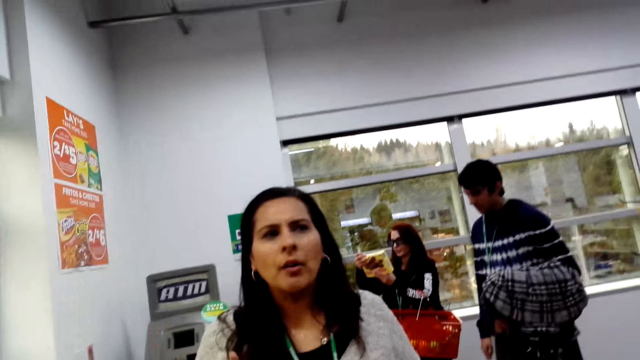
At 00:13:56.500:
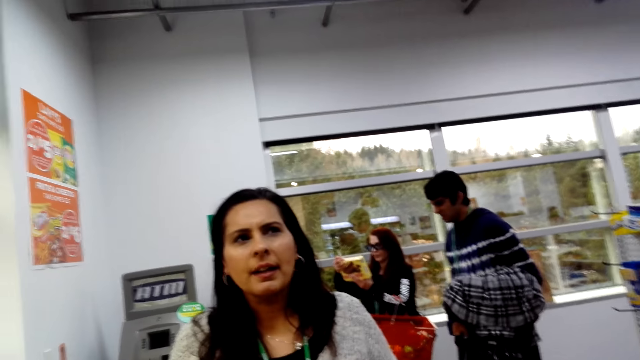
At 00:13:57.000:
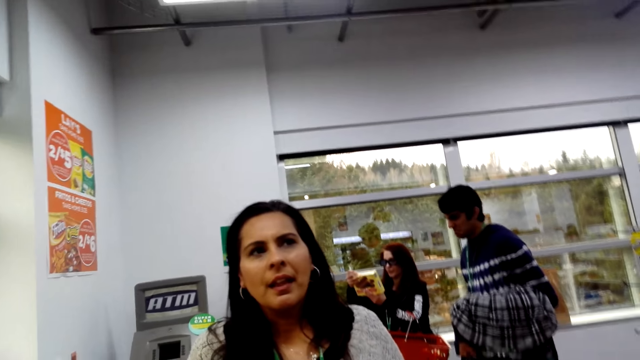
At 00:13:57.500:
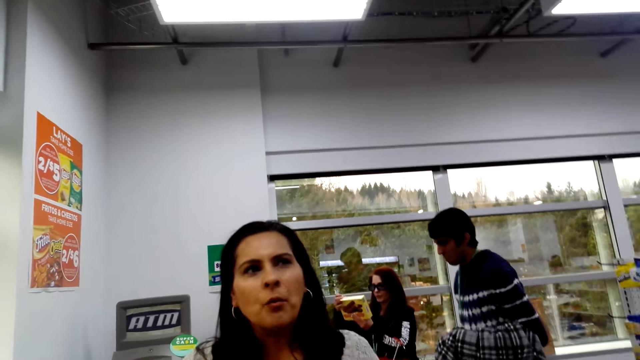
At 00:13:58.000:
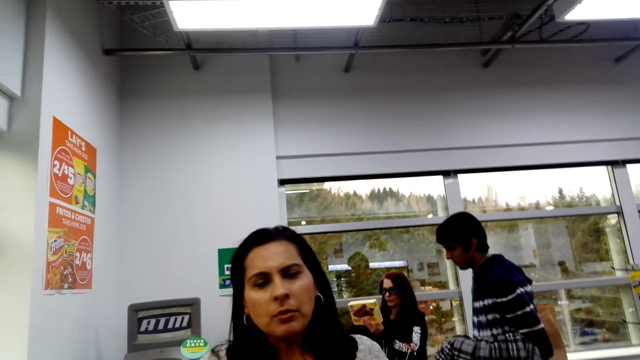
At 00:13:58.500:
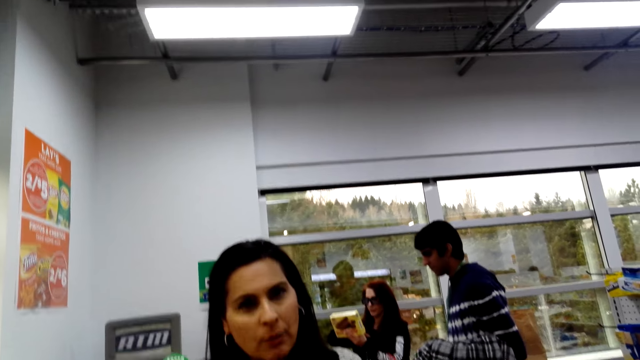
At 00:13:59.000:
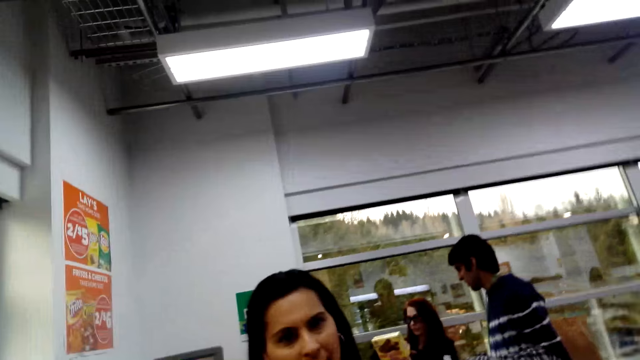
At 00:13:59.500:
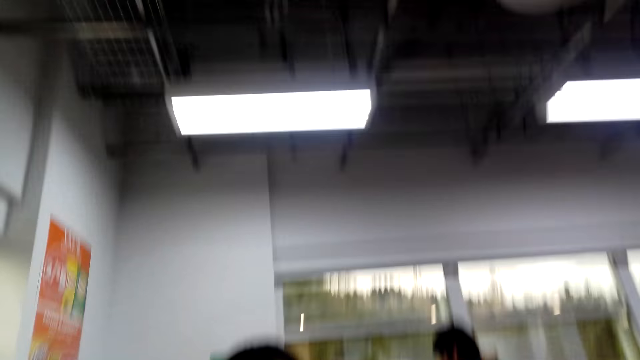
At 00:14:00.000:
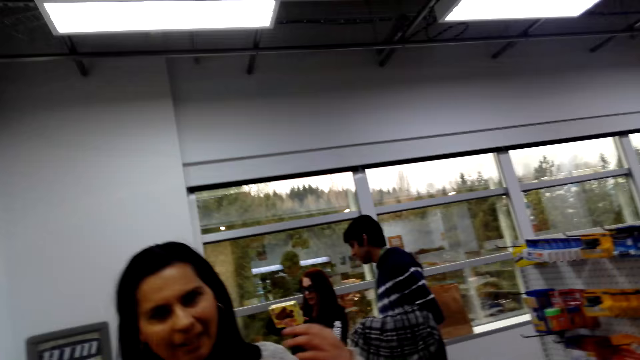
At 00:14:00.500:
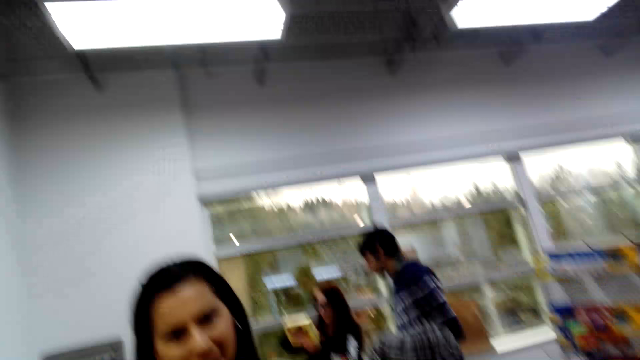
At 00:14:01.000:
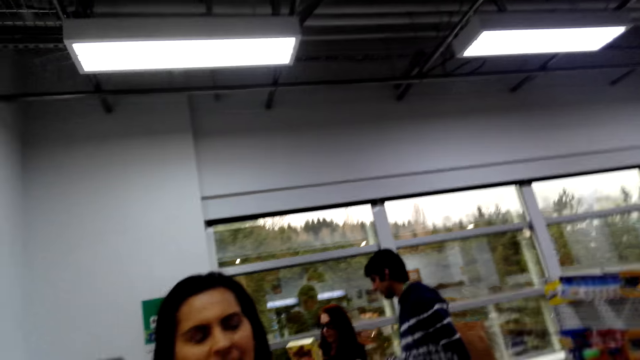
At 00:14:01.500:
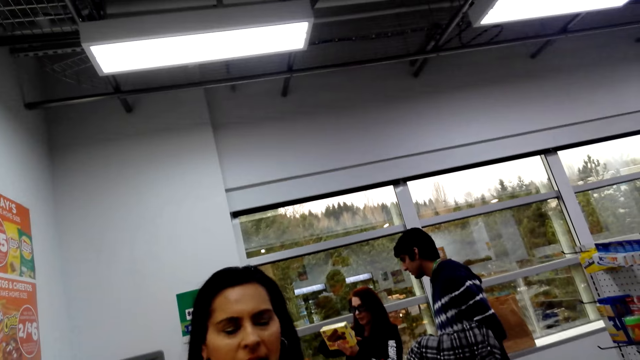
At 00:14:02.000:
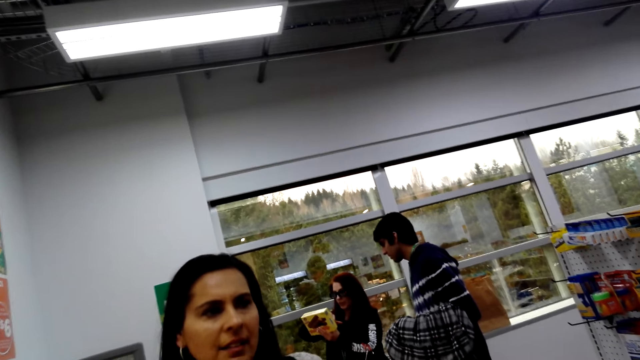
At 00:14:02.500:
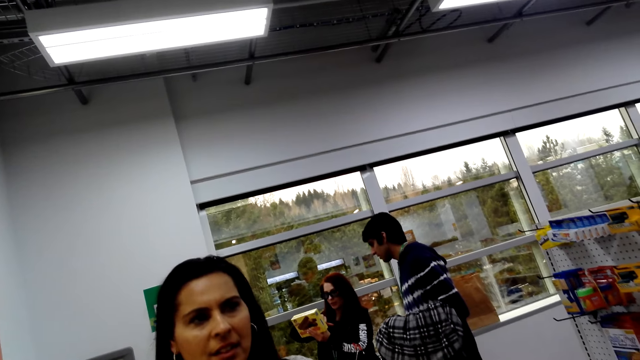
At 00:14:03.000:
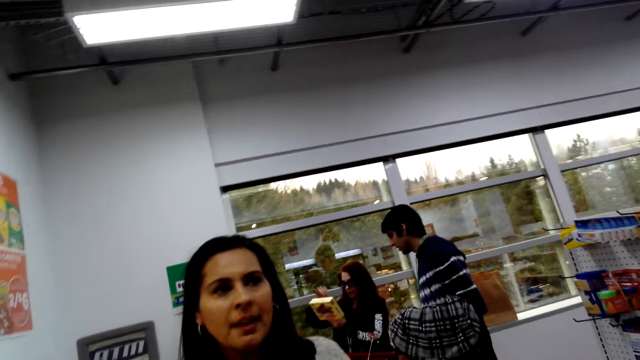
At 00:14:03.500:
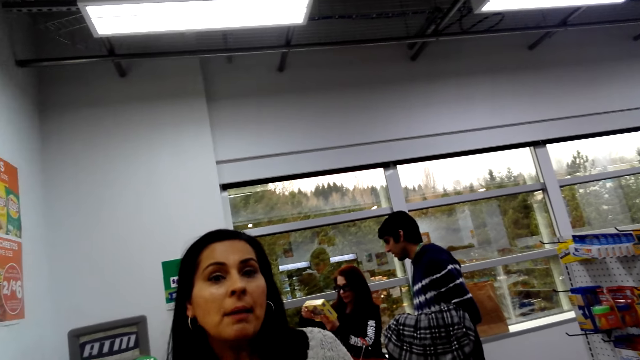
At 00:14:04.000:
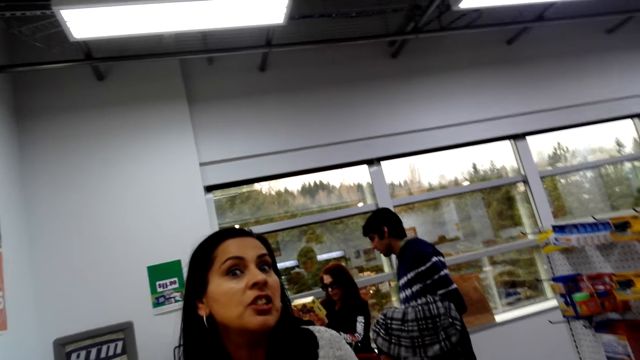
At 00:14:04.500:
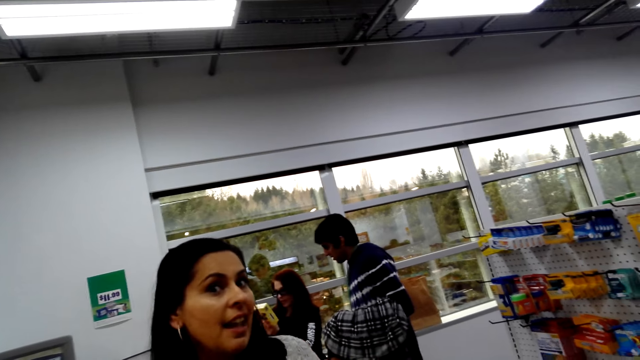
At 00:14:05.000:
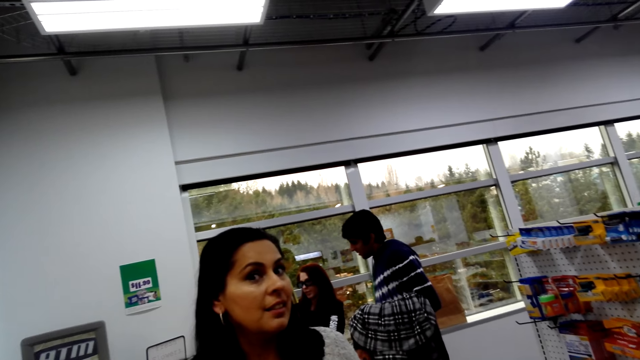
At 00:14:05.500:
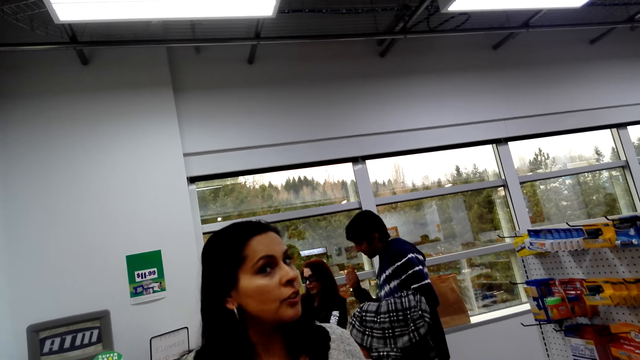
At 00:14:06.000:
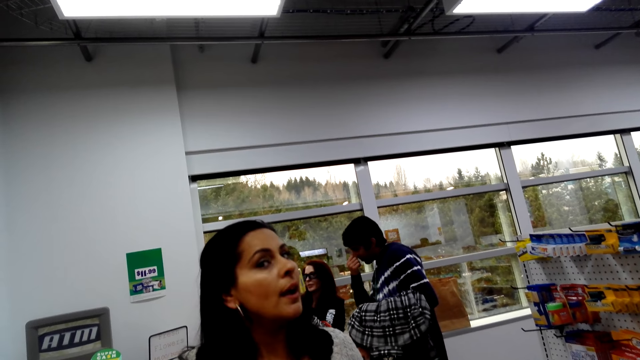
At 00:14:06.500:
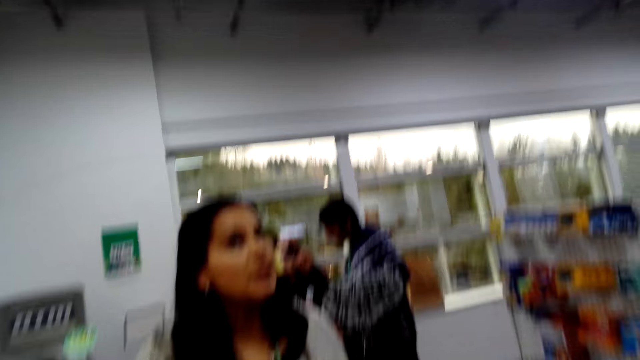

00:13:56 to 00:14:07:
The camera wearer moves around. They look at the lady ahead.

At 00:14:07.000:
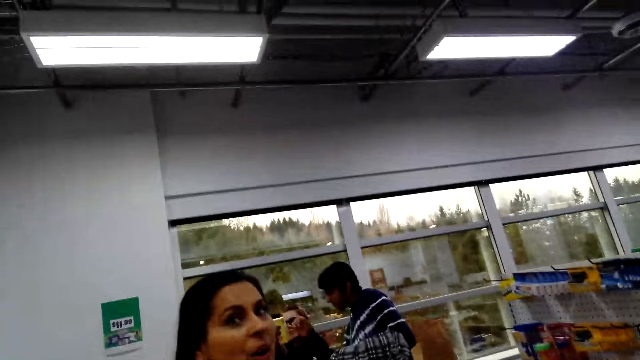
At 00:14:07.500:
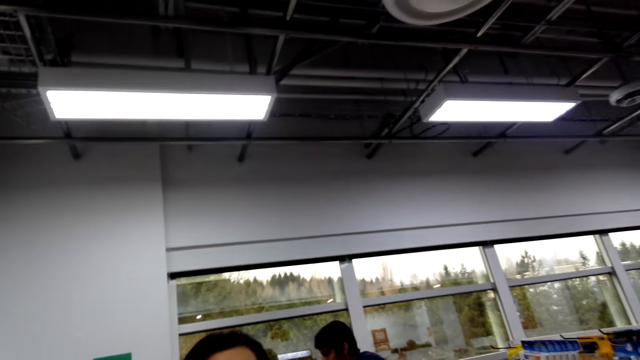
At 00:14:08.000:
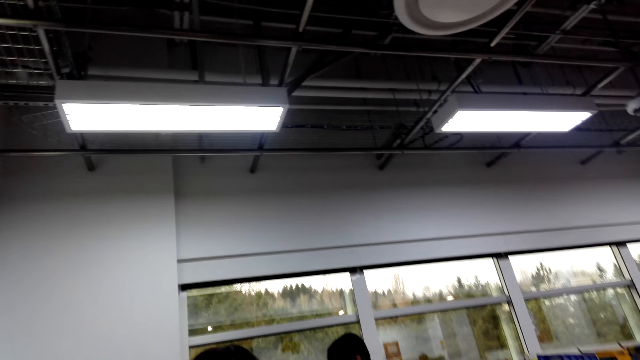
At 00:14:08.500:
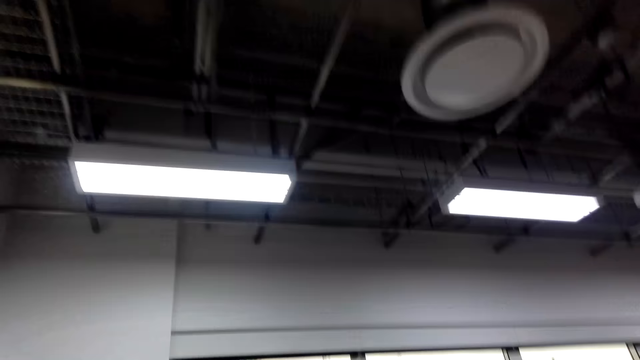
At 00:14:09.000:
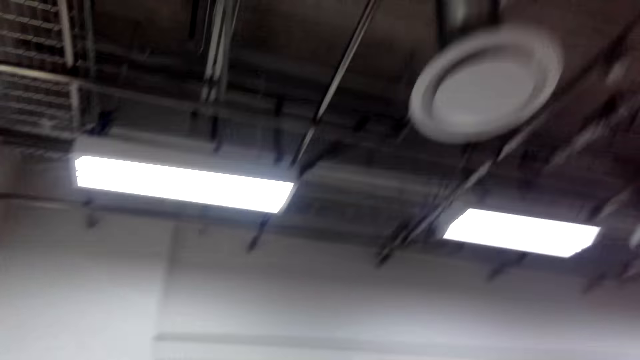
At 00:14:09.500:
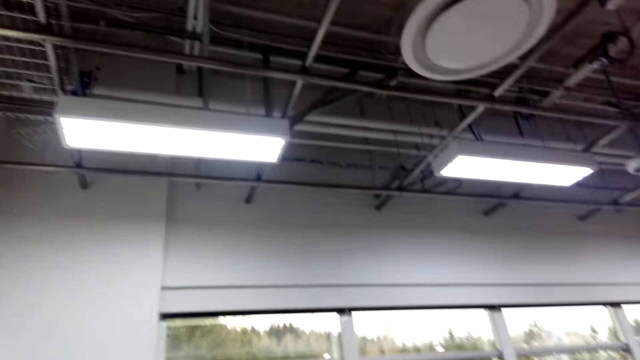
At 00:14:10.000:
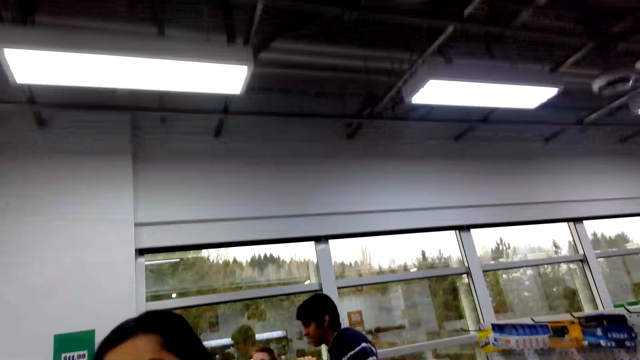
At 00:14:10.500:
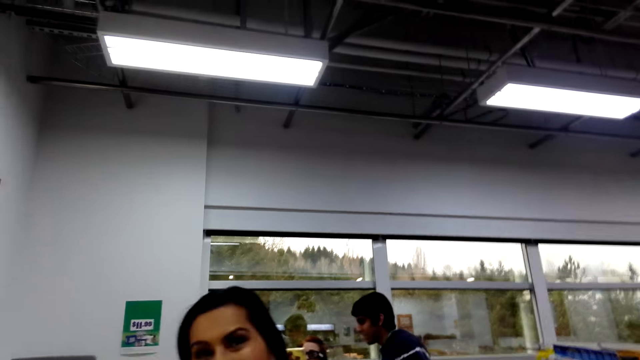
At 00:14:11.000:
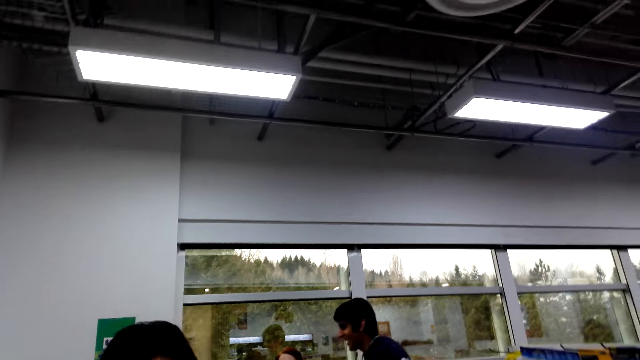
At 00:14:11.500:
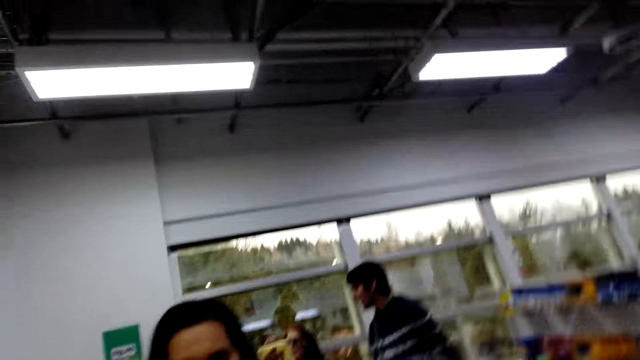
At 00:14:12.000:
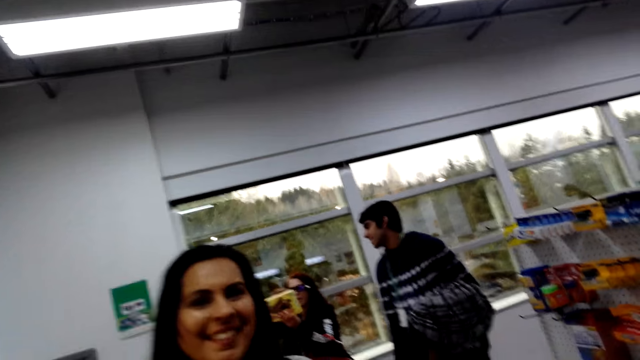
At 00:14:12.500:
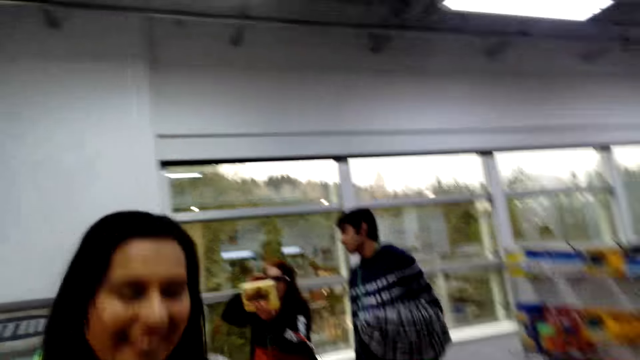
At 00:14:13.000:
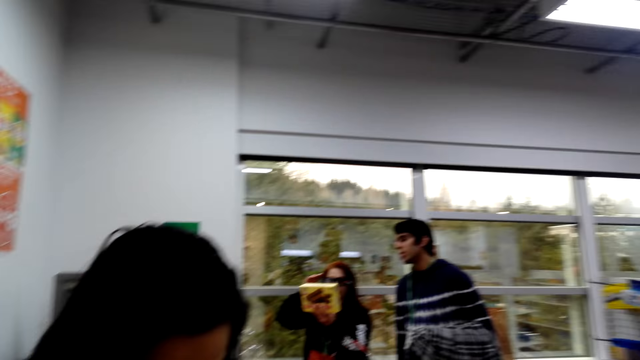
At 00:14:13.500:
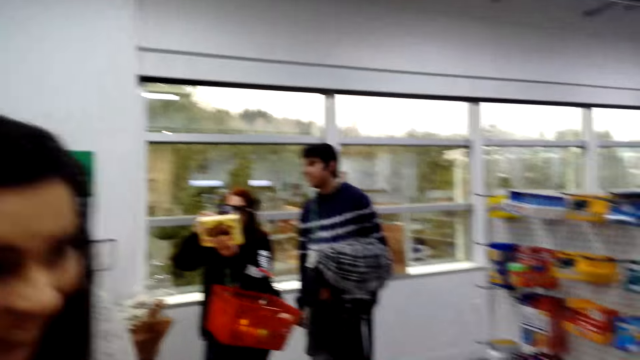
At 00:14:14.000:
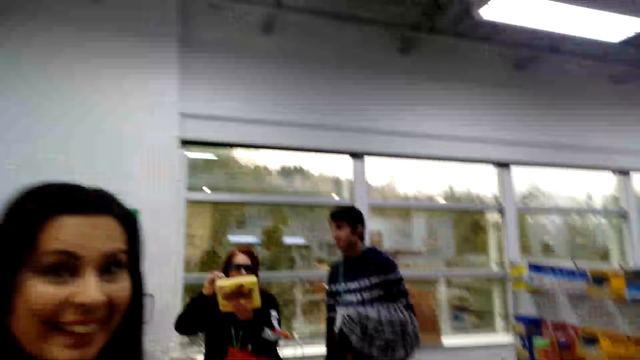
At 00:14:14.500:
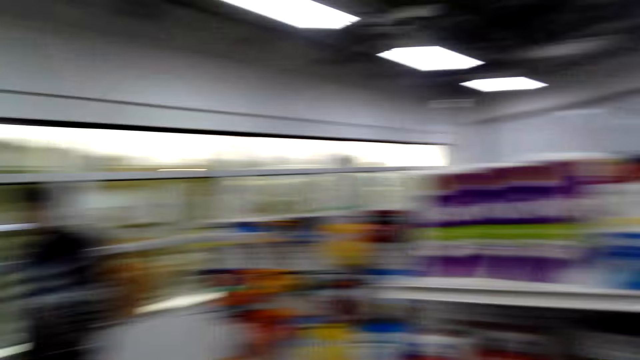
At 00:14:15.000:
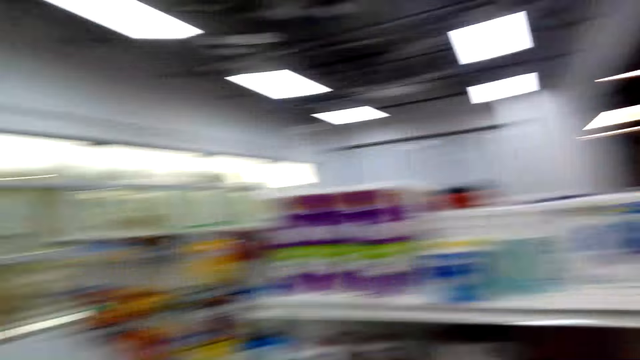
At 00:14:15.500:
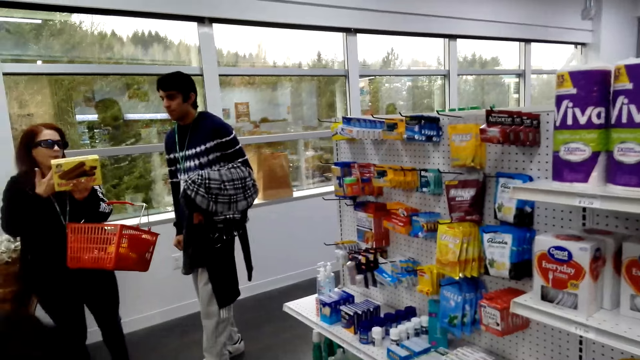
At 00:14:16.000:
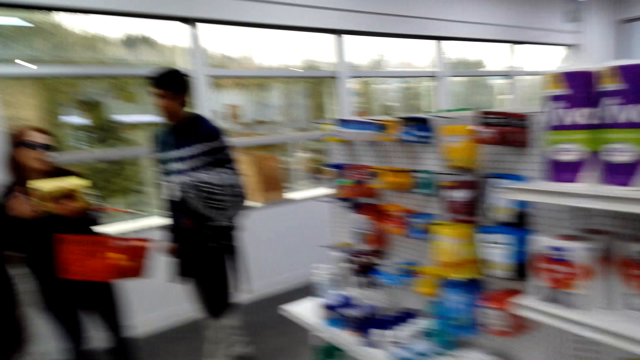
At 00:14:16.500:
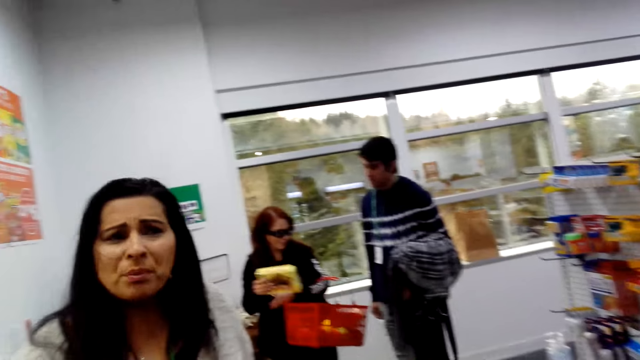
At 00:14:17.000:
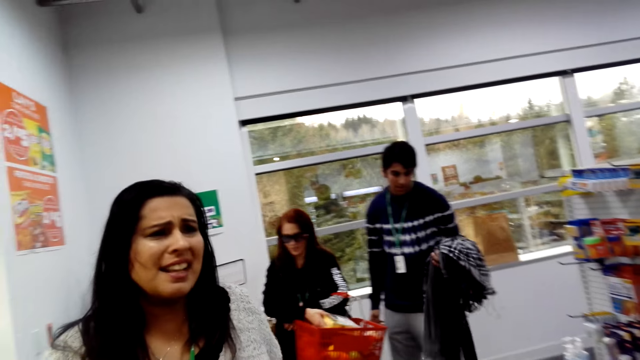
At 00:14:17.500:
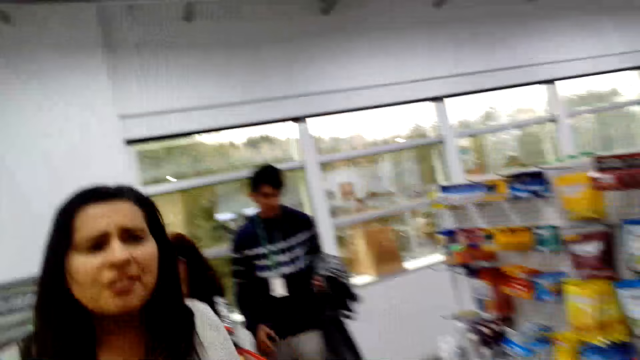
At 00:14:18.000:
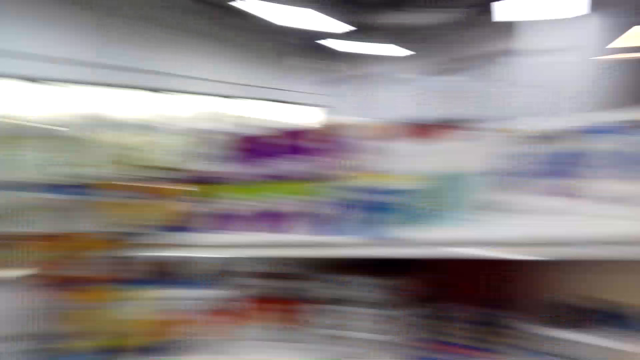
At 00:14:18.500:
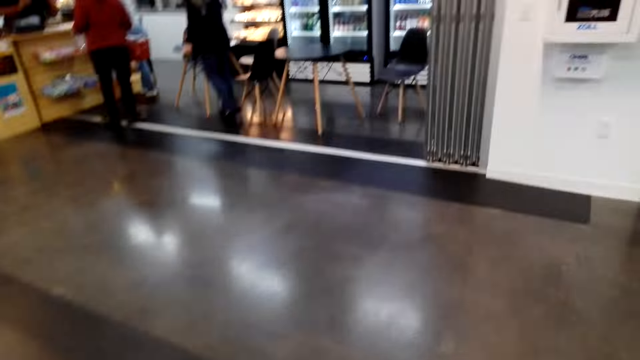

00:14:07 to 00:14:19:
The camera wearer looks at the roof. They move around and look around.
